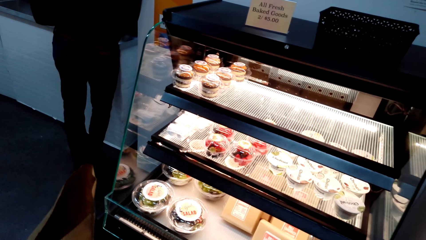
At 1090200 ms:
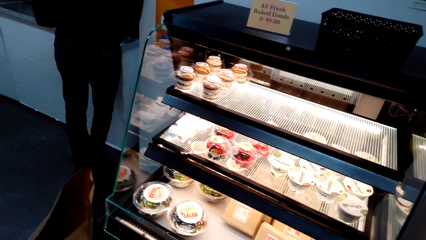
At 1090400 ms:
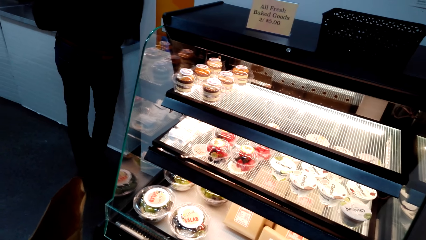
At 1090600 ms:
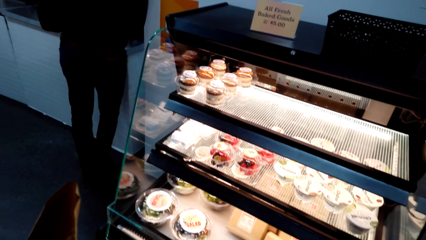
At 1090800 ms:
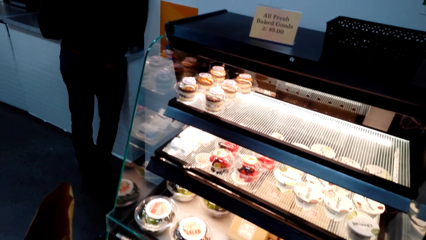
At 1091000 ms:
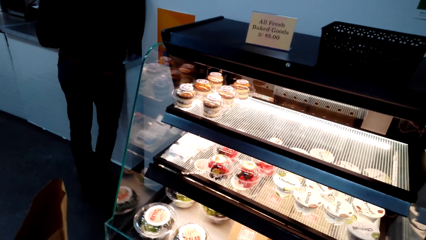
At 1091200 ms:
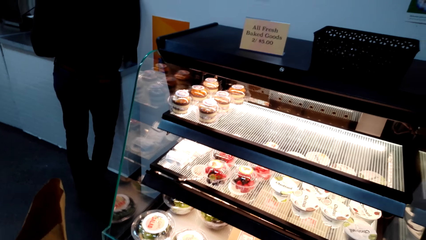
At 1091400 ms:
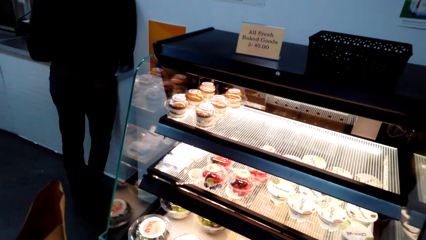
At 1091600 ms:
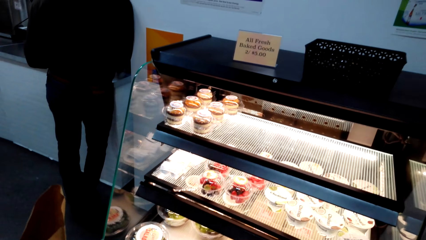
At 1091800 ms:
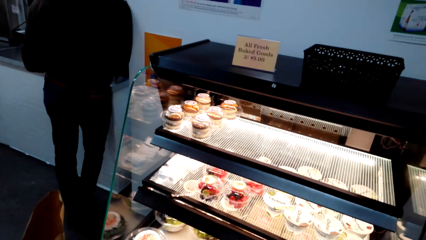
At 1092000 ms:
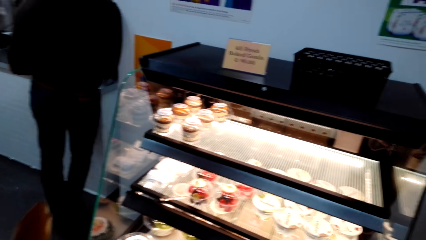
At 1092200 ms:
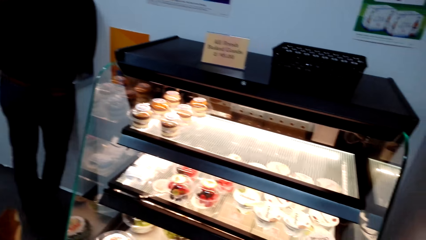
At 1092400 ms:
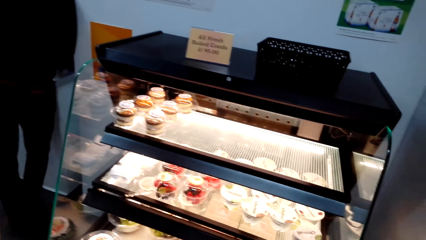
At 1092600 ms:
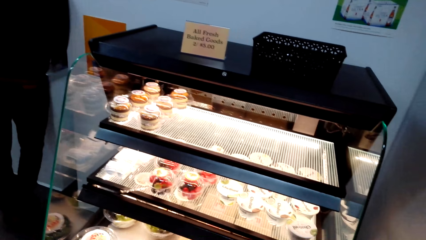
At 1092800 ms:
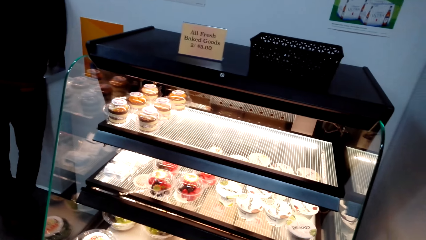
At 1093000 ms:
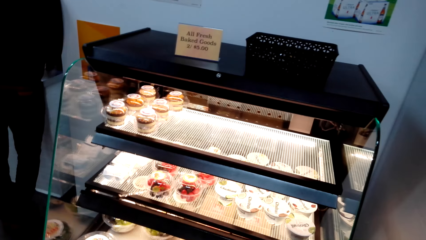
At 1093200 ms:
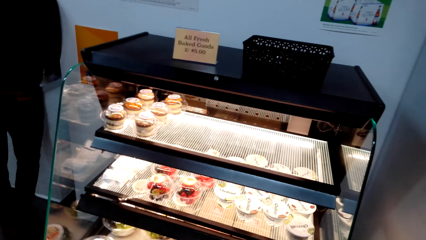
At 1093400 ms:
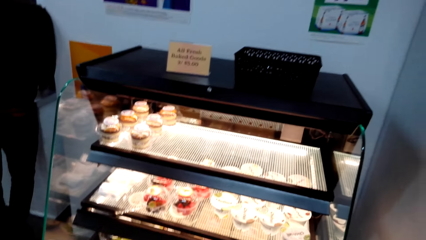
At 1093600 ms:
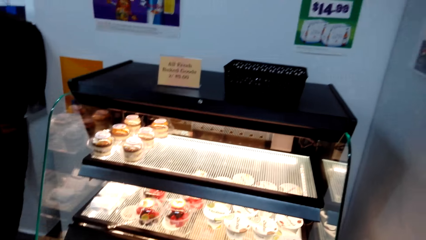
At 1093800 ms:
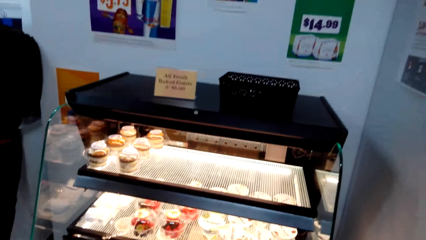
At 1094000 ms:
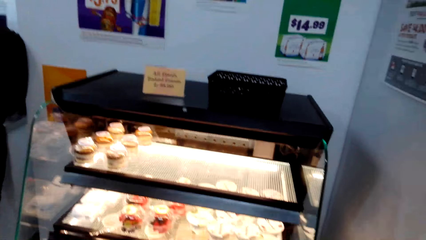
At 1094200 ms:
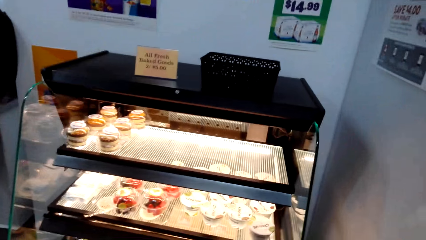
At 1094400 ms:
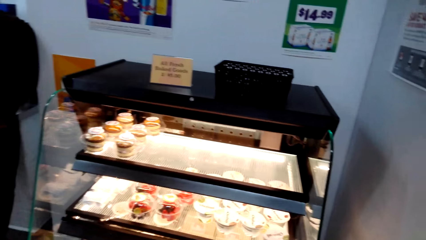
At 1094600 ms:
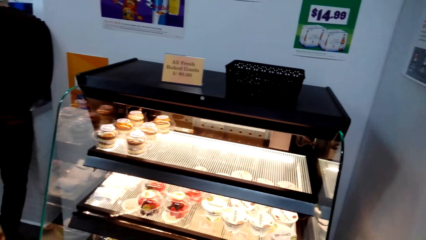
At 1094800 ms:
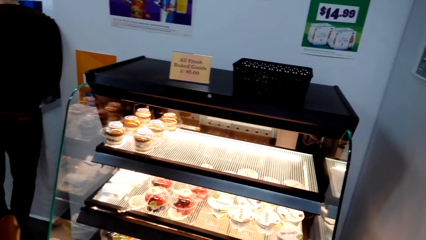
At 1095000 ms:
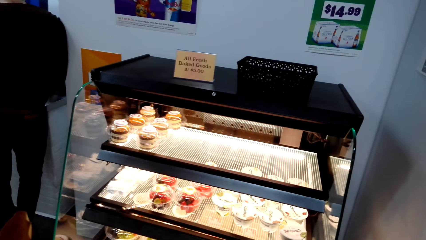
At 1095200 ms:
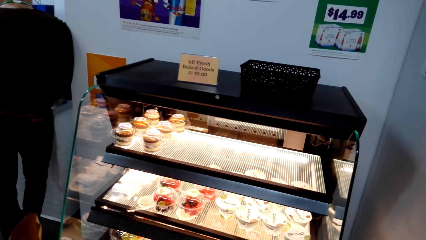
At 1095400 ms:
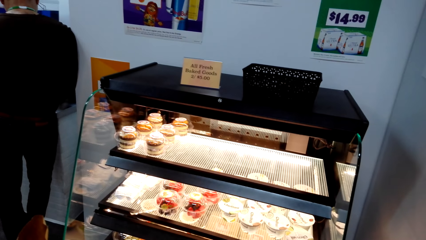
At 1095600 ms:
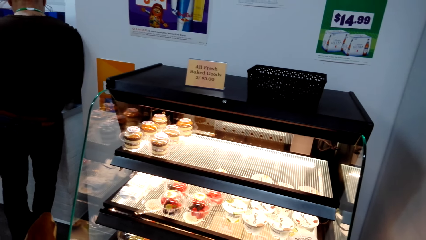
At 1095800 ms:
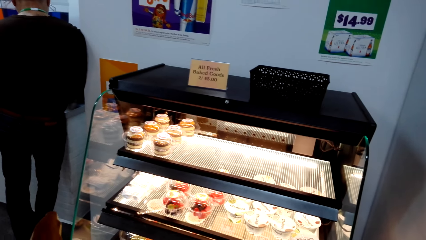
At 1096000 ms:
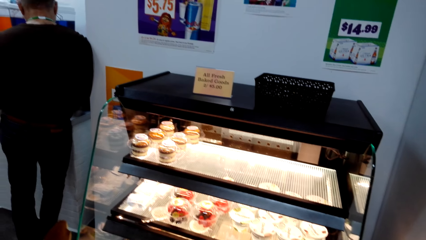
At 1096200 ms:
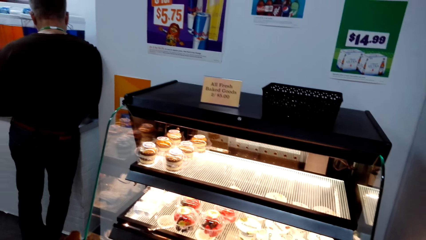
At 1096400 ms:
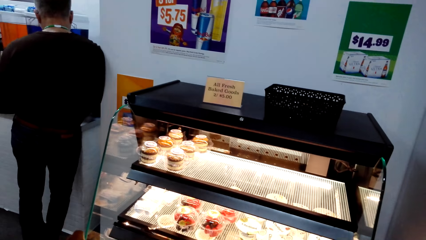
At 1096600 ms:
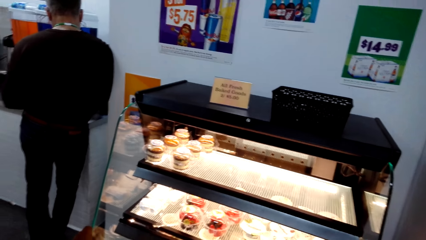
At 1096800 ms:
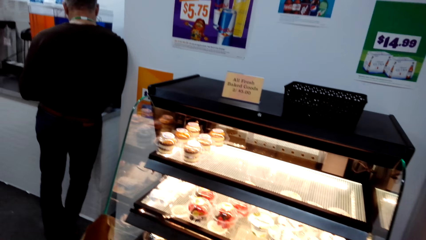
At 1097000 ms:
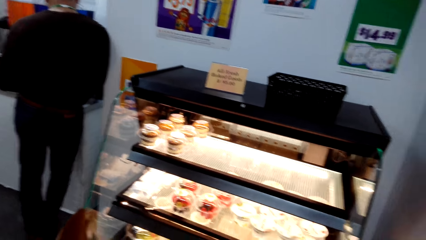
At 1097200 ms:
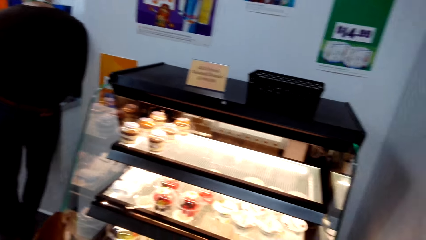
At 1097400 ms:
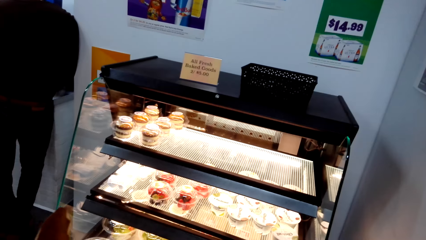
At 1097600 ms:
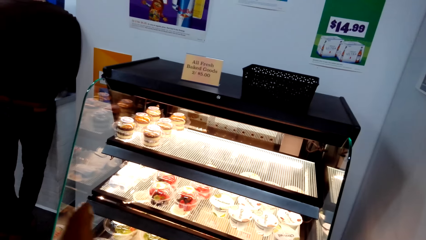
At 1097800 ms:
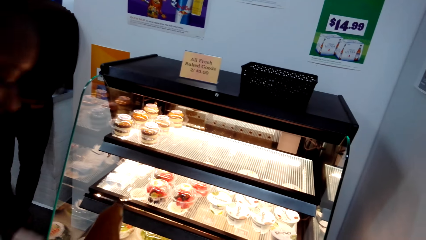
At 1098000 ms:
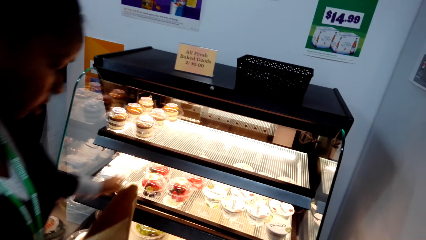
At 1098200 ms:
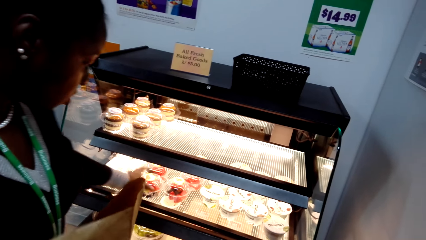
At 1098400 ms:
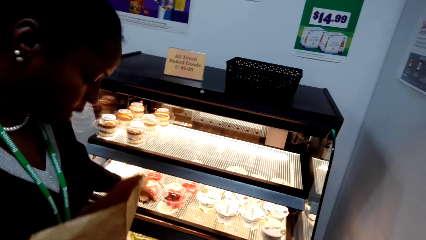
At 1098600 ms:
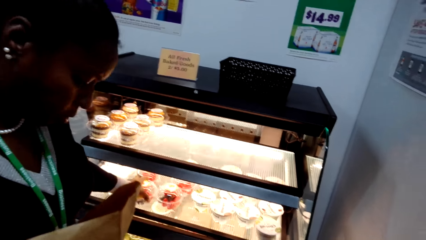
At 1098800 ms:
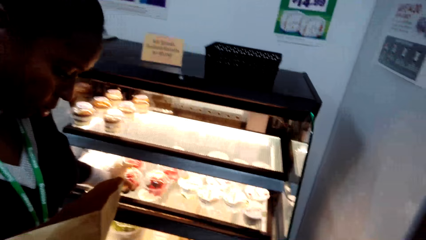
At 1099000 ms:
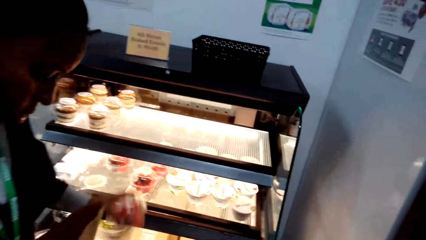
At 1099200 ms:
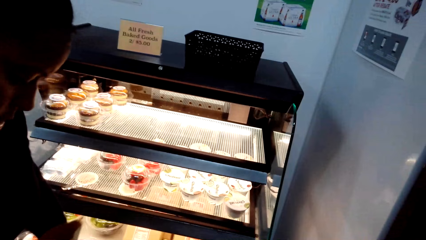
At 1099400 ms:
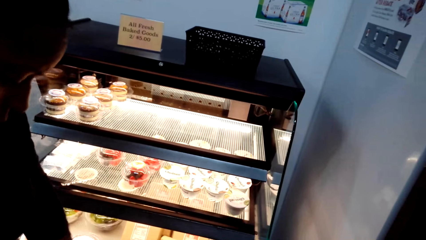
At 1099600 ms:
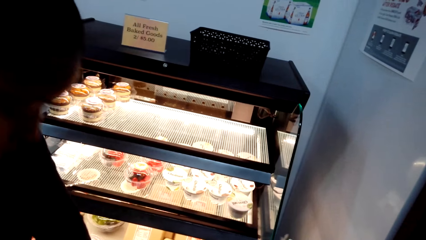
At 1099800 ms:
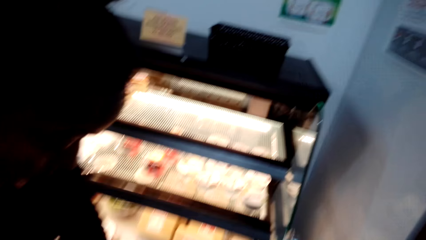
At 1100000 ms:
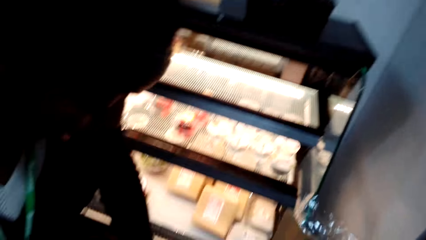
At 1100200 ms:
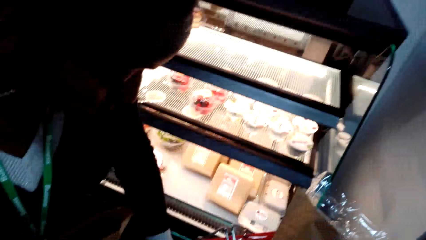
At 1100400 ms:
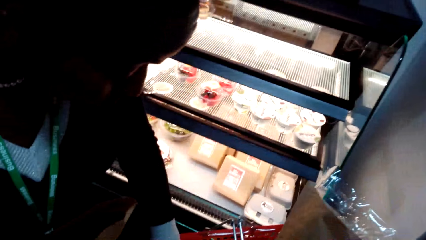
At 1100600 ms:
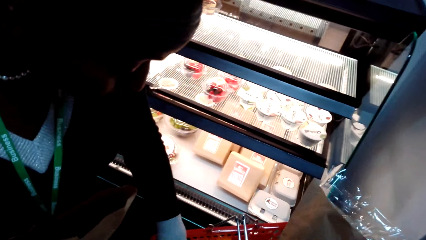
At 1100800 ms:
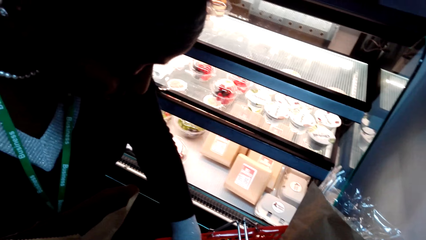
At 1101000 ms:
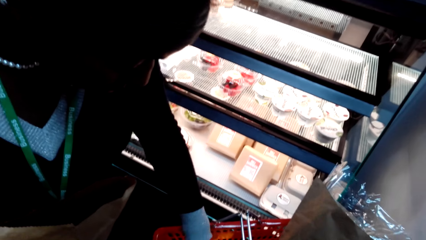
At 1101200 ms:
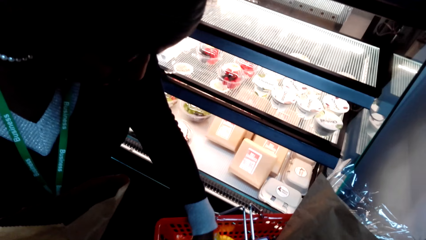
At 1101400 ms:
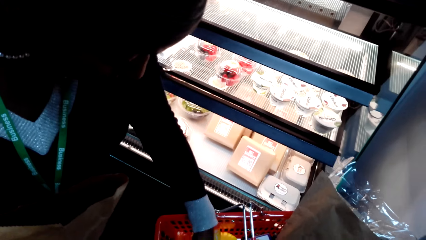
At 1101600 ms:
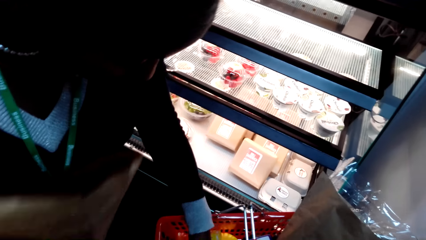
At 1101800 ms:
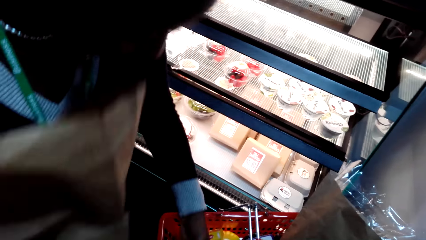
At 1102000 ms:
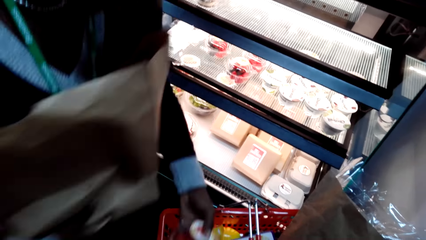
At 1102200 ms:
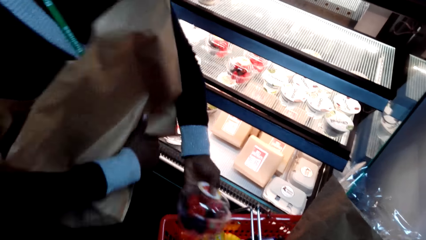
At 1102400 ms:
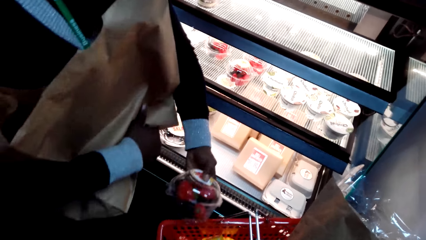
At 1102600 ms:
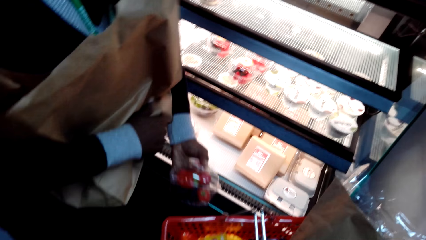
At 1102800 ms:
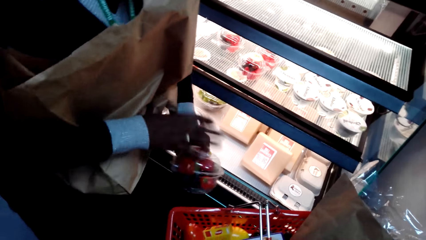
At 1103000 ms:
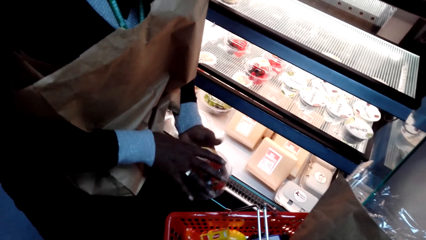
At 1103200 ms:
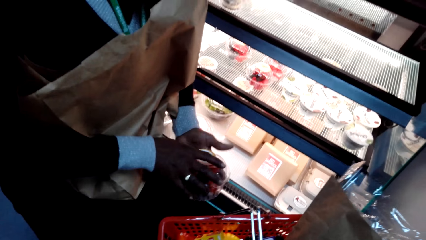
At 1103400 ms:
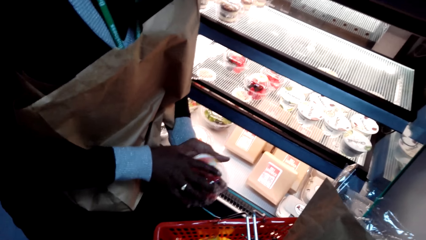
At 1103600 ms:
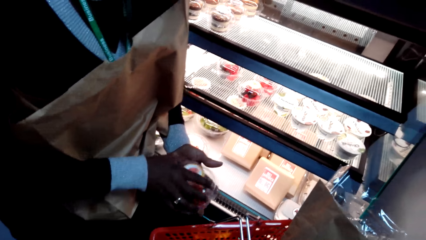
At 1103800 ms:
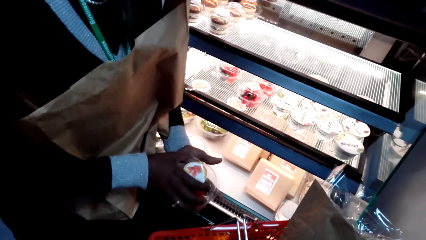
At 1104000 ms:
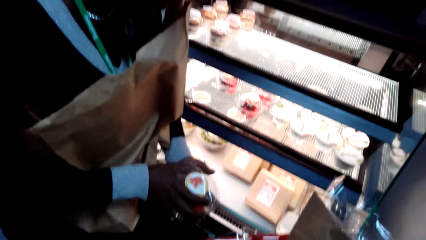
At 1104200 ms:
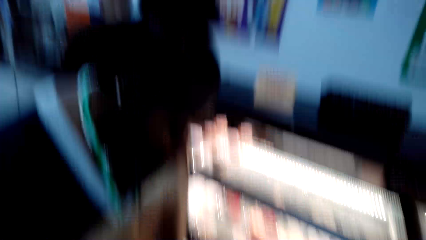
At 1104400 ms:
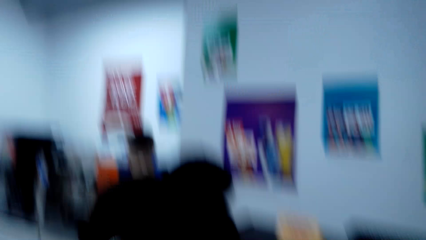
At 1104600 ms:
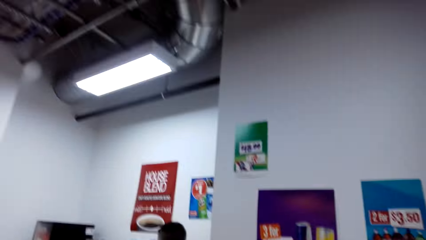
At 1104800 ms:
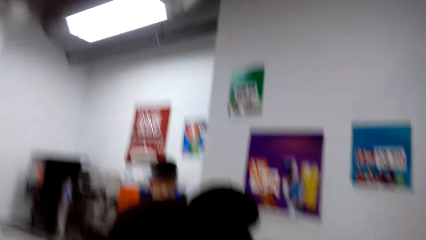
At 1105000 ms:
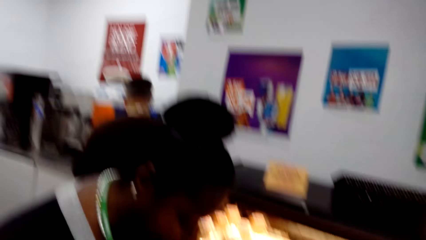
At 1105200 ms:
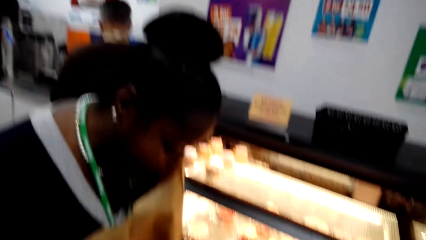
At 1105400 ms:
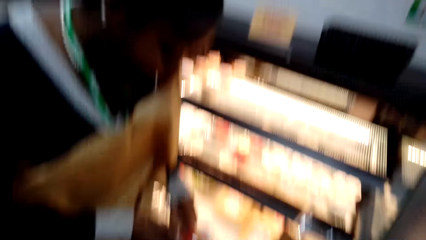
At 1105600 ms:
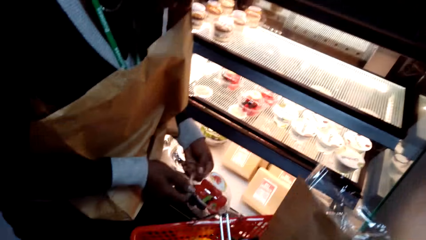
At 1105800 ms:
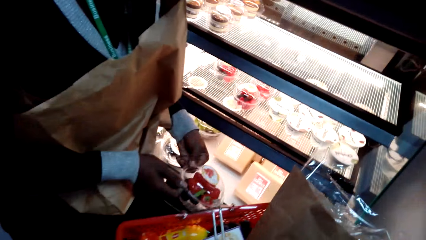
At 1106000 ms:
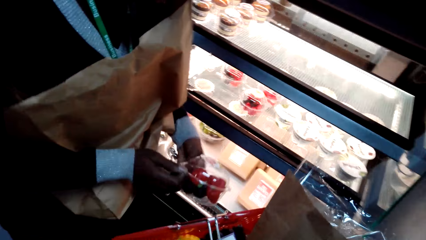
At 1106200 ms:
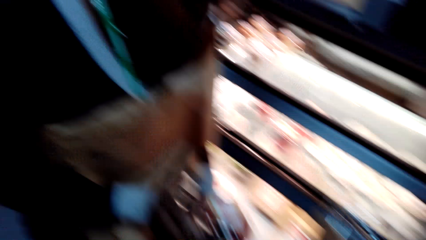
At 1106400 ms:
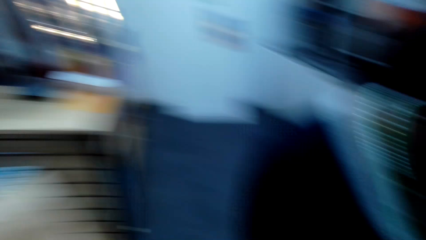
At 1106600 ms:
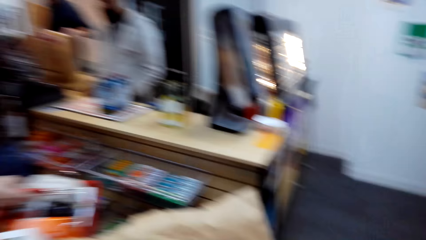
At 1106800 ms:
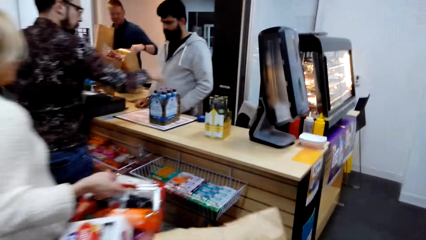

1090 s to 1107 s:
A lady points at the berries. The lady touches the glass. The camera wearer holds up the shopping basket. The lady picks the berries from the shopping basket and bends towards the shopping basket.
